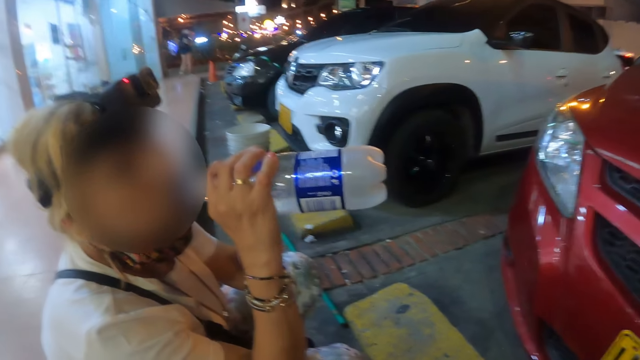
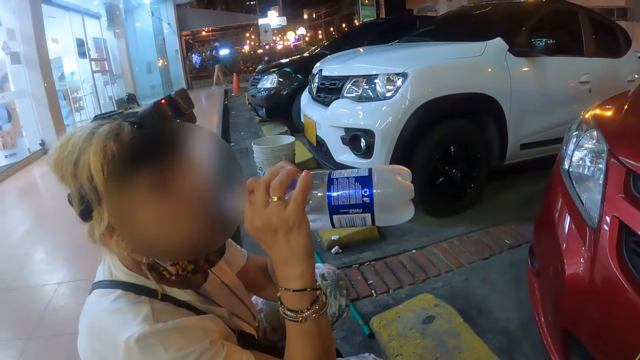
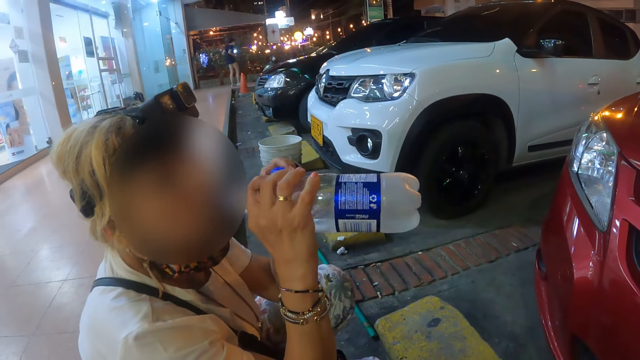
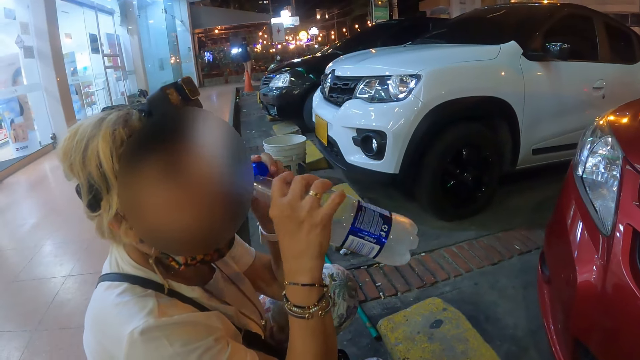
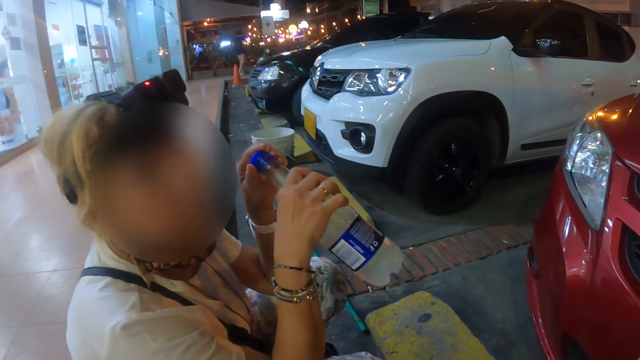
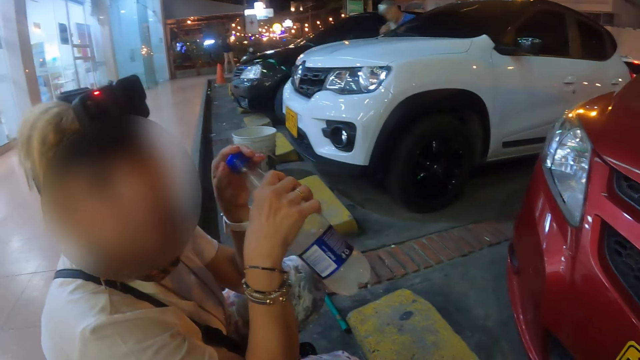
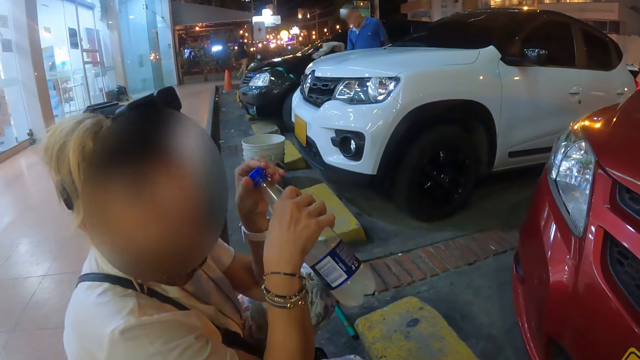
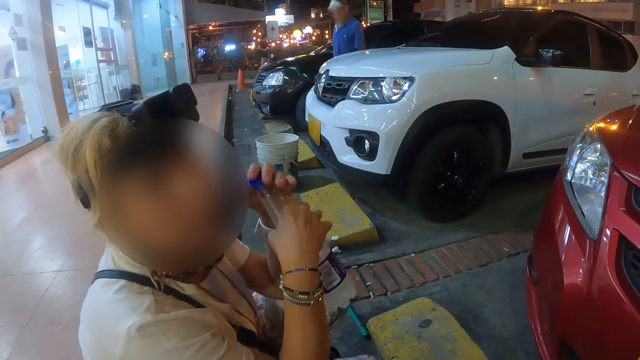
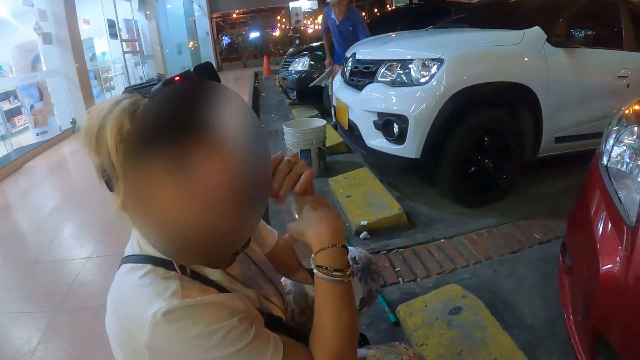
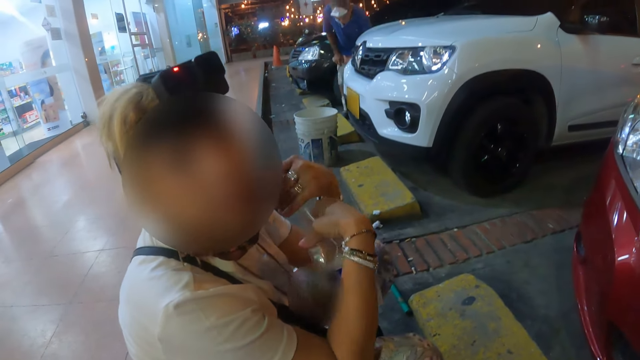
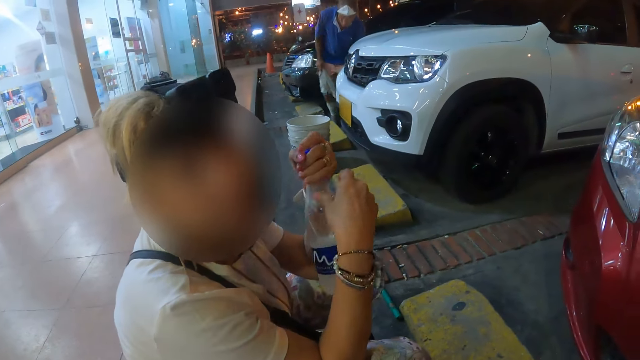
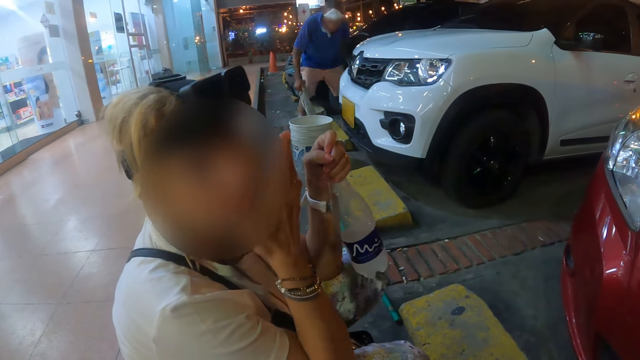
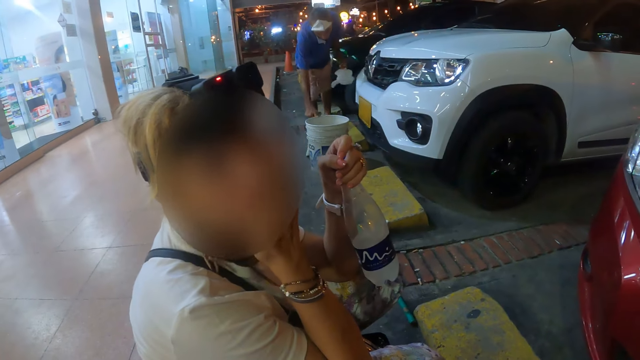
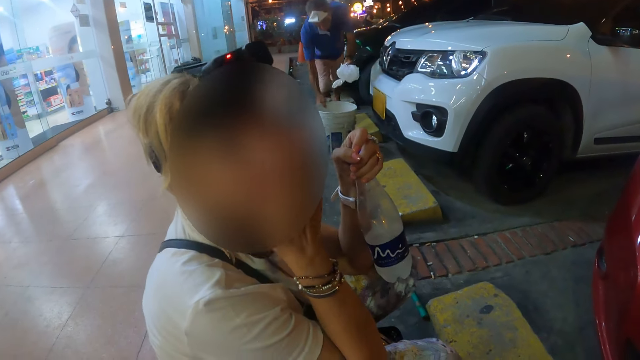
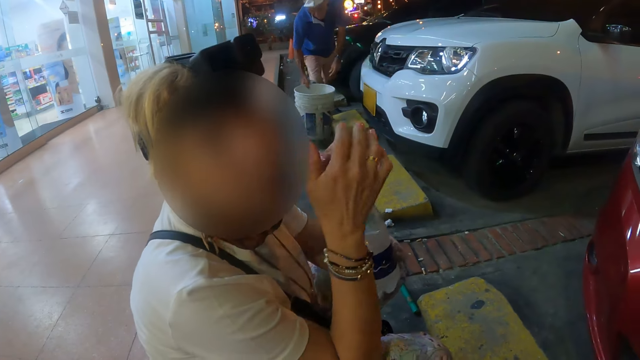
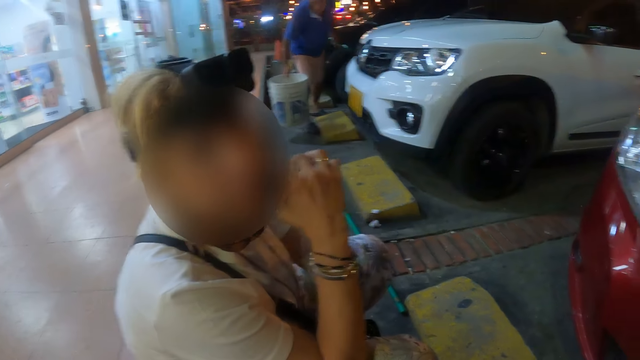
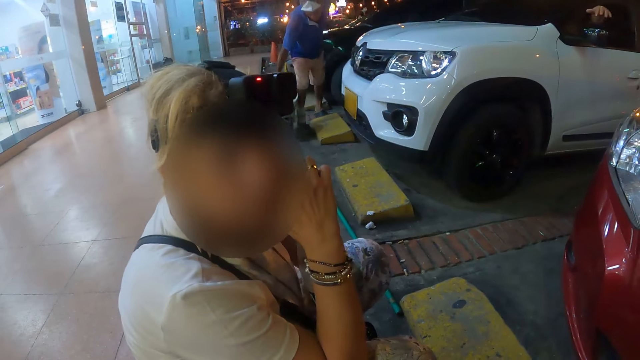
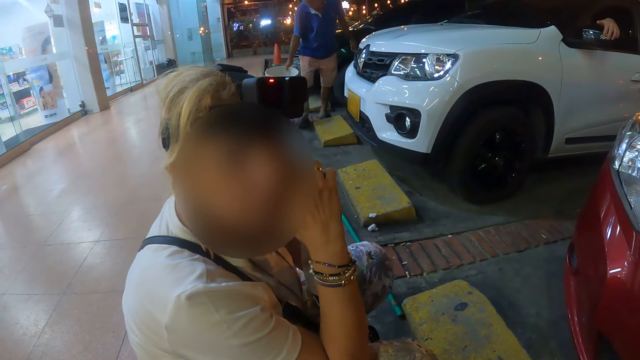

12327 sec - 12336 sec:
A woman tightens the bottle lid with the left hand. The woman interacts with the camera wearer, adjusts the hand and moves the hand on the camera wearer. The woman looks at the camera wearer. The camera wearer looks at the woman. The woman holds the bottle with both hands.

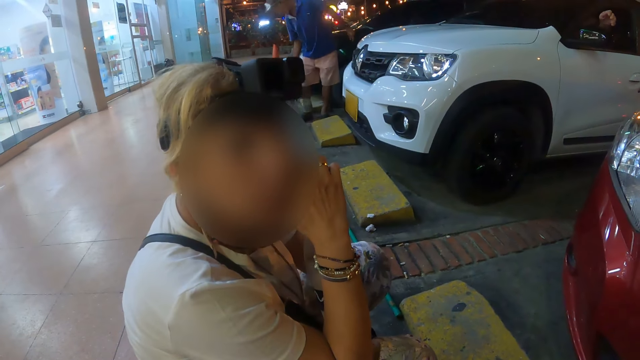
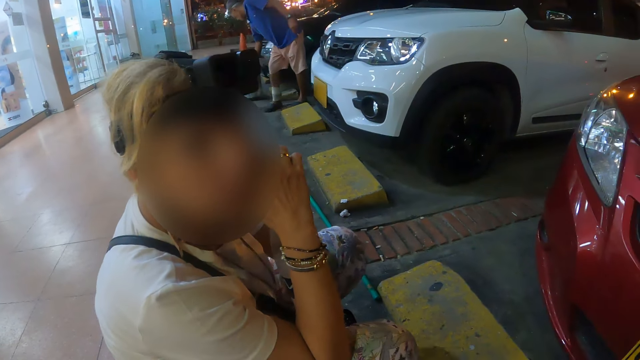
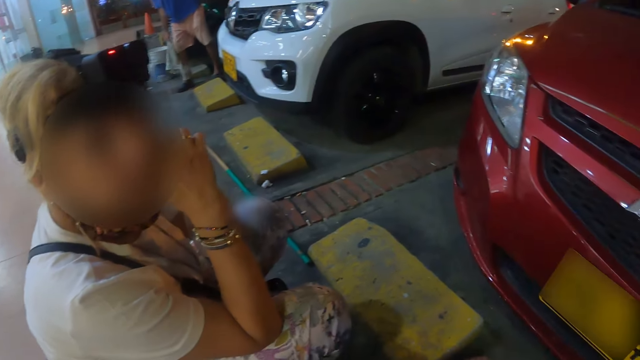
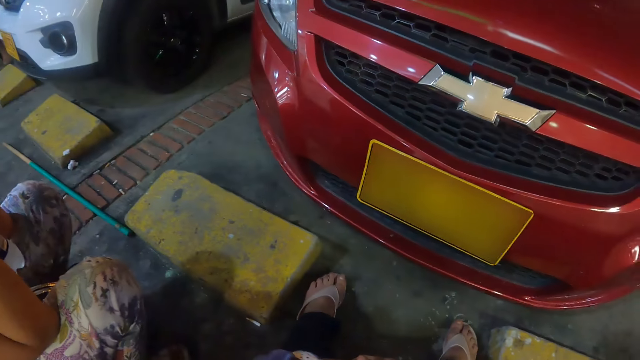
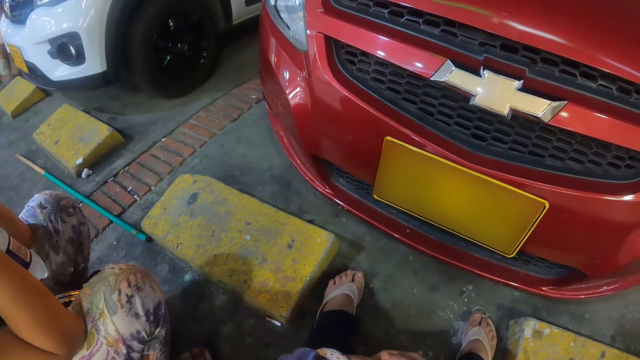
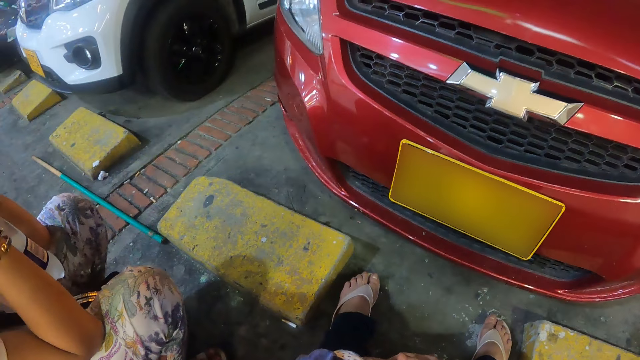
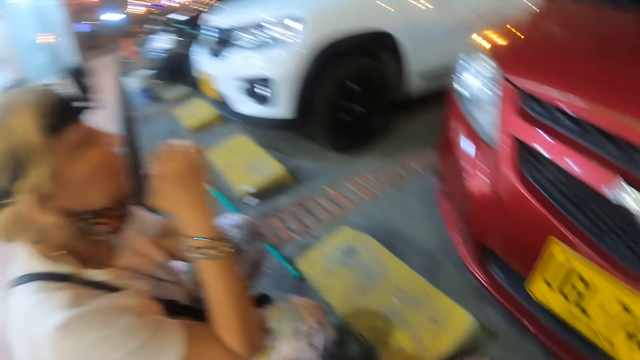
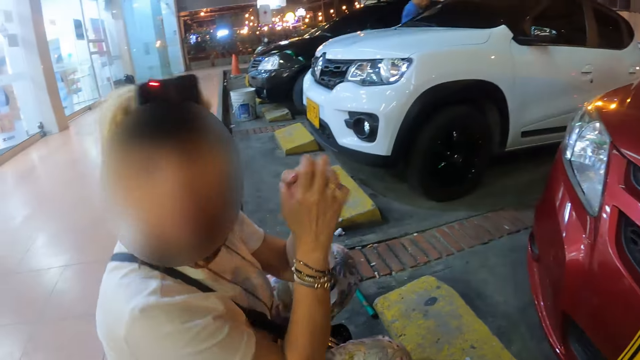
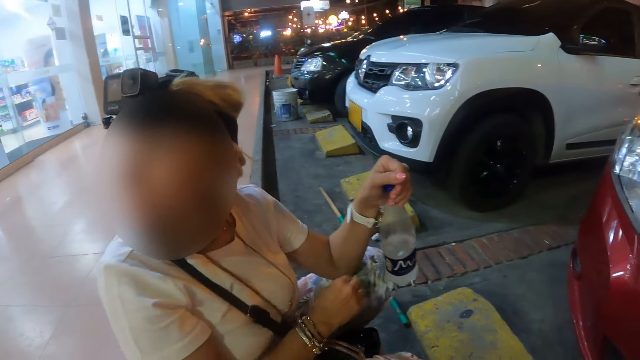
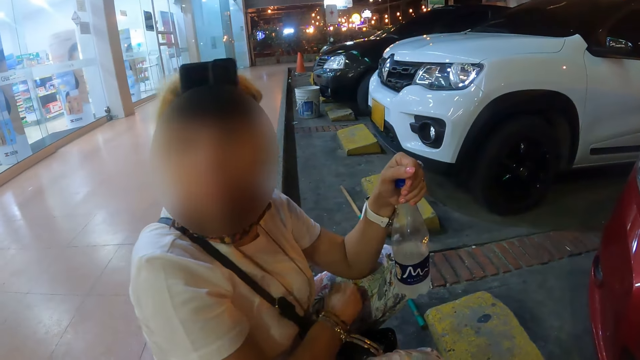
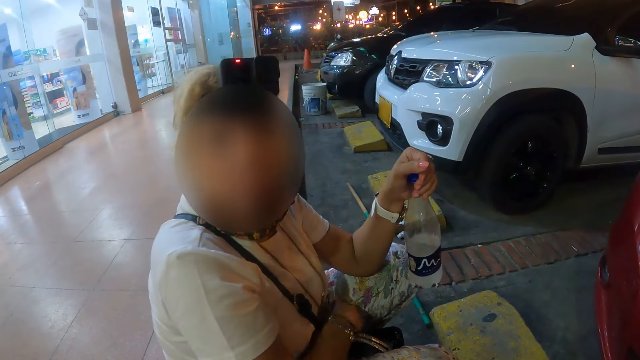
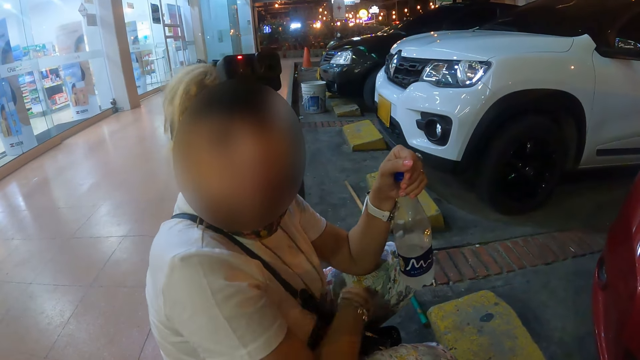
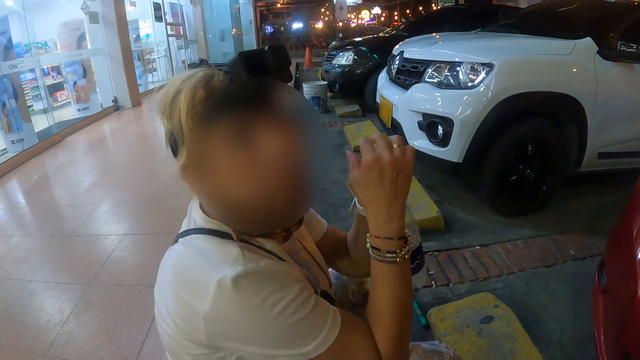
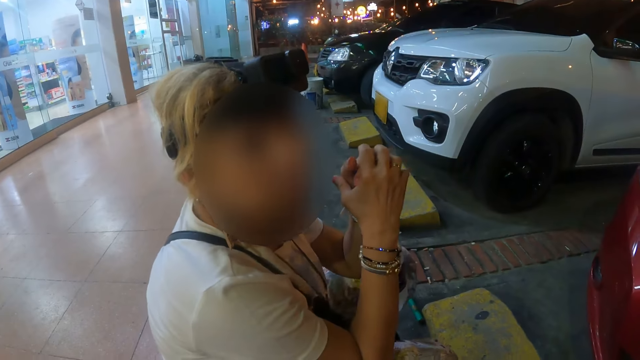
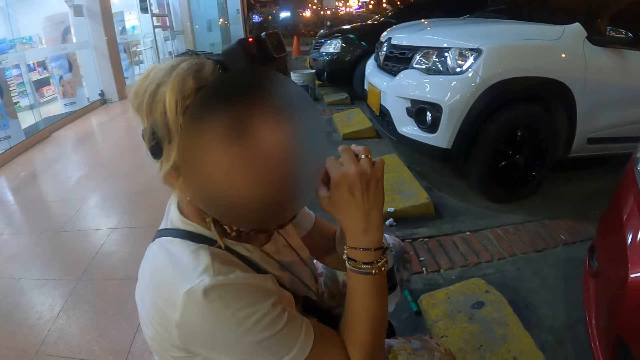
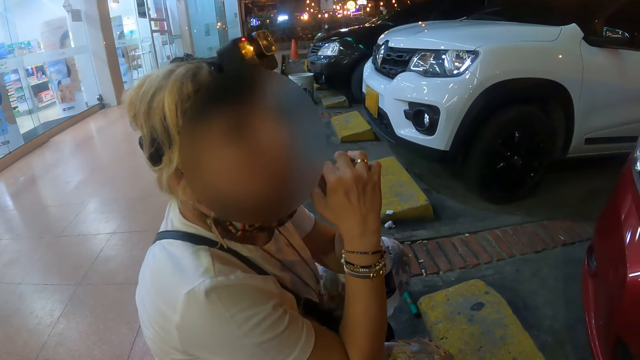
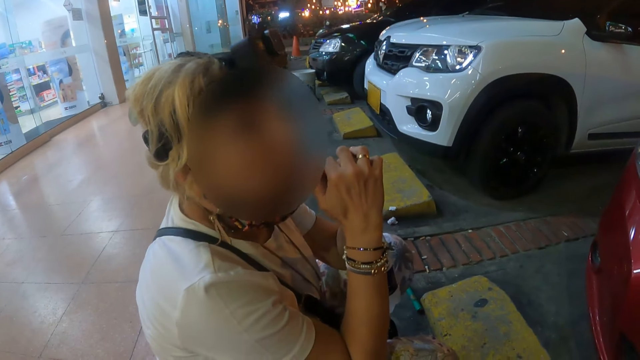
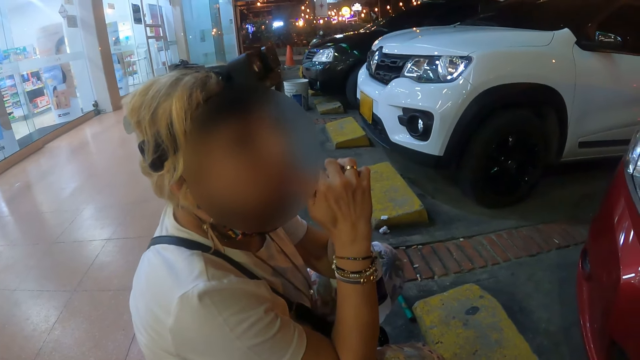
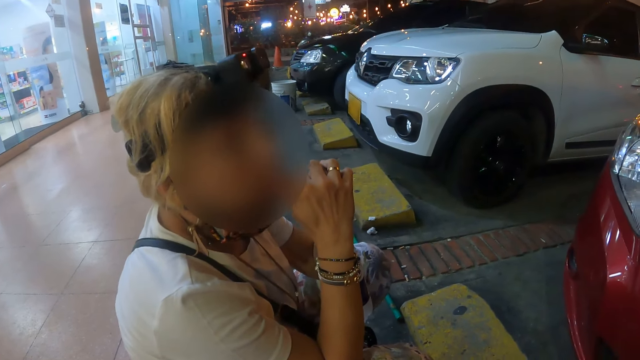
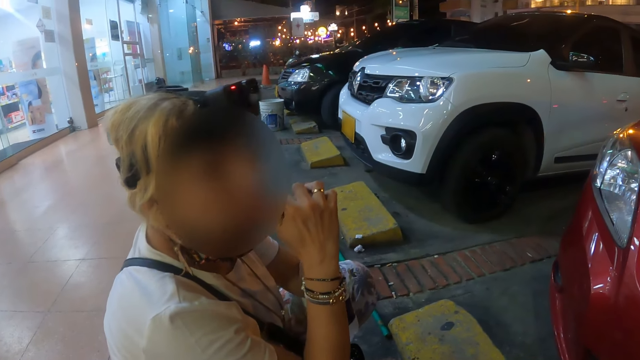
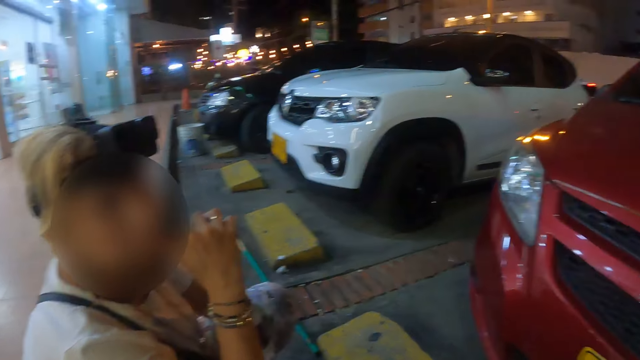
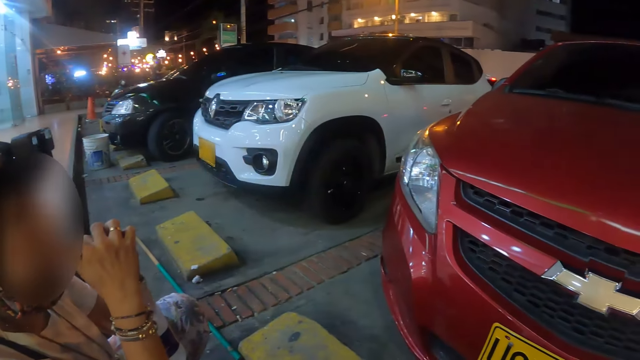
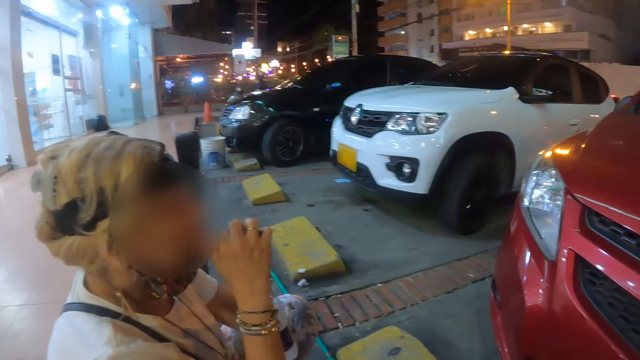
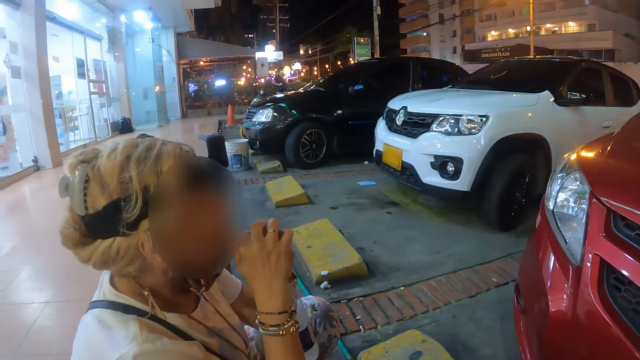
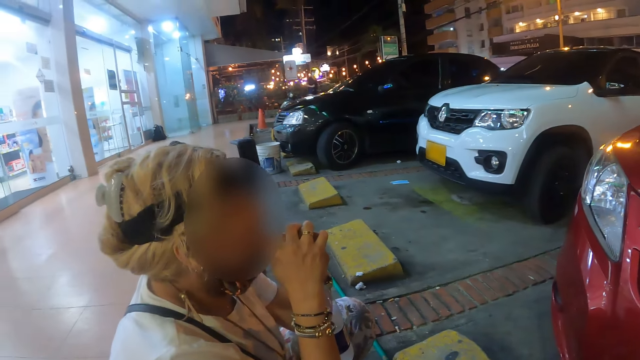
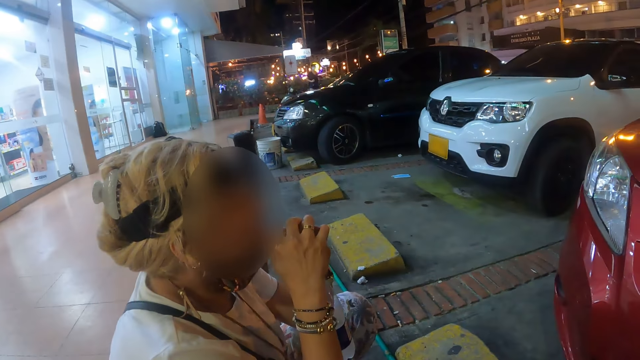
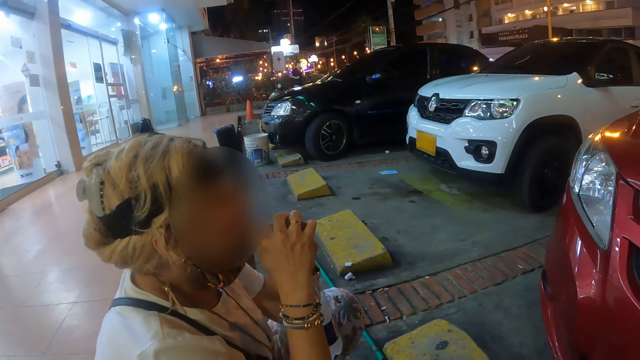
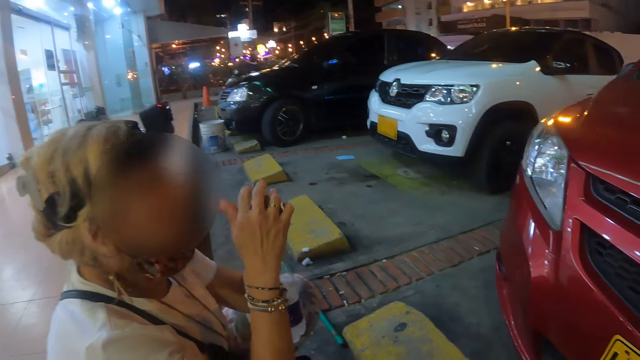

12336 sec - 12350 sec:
A woman interacts with the camera wearer. The camera wearer looks around the area. The woman looks around the area, scratches herself, moves the hand on the bag and adjusts the hand. The woman holds the bottle with both hands, nods her head and interacts with the camera wearer. The camera wearer looks around the area.
